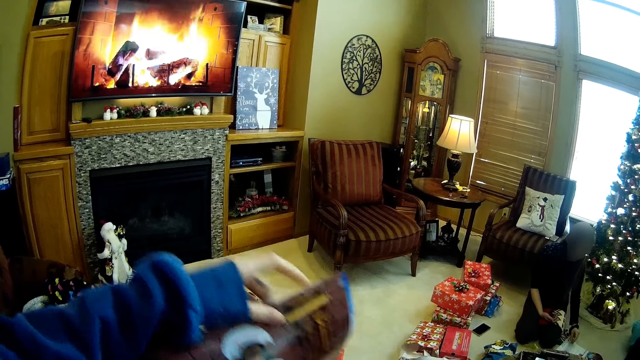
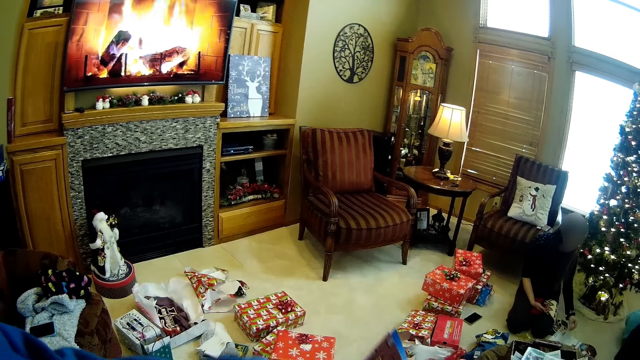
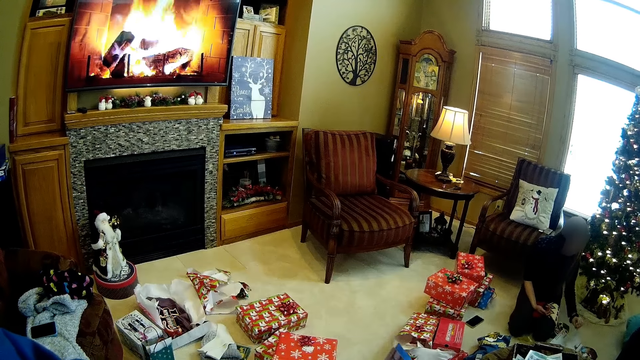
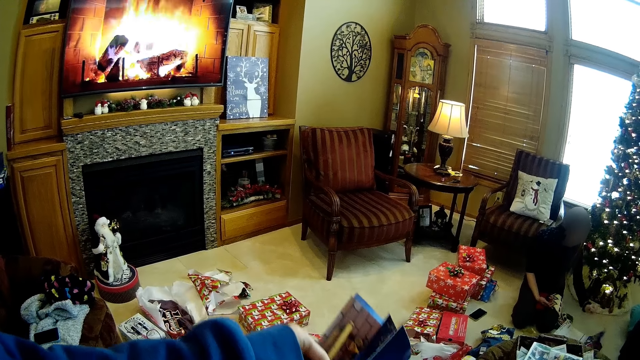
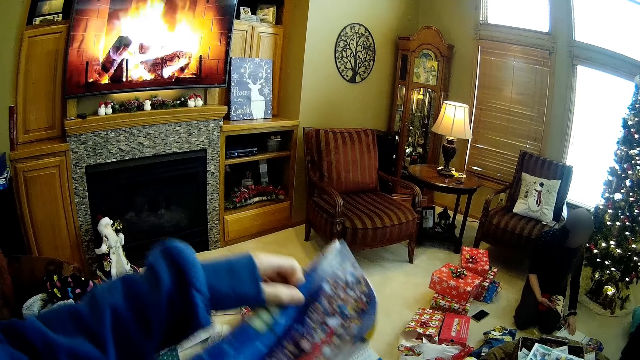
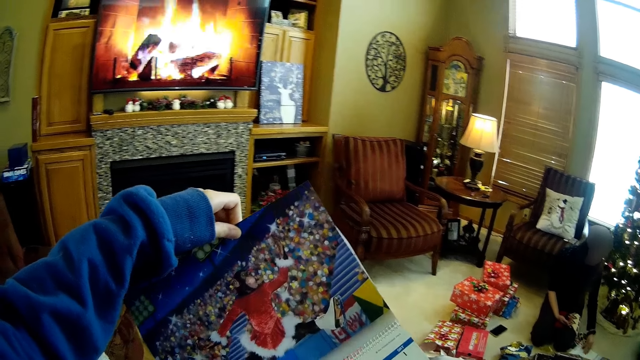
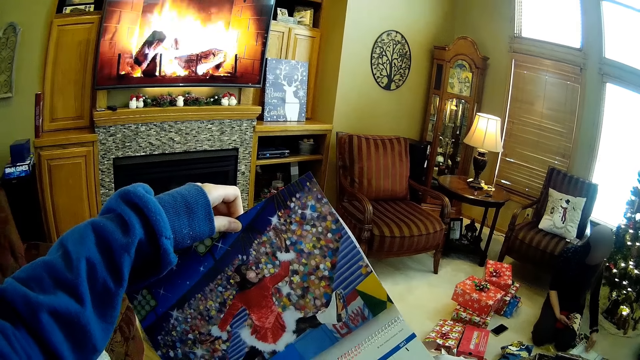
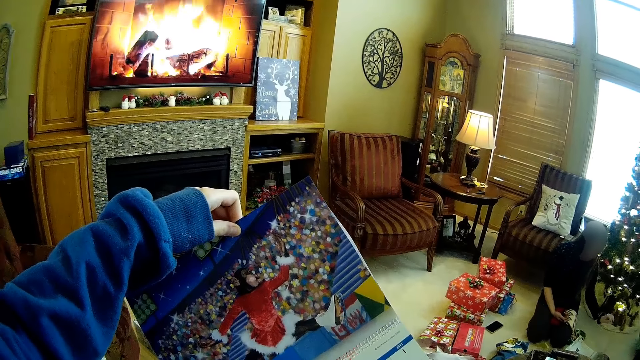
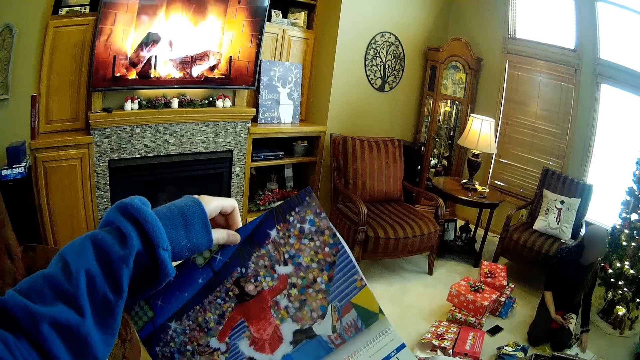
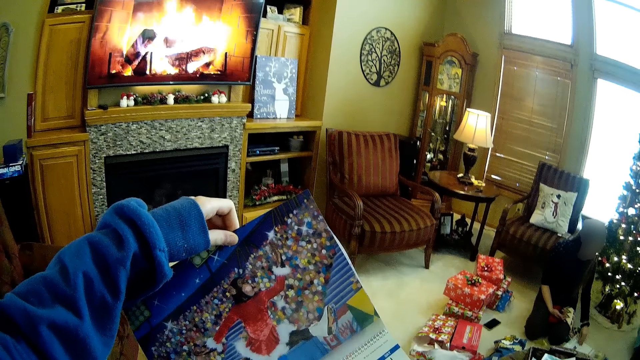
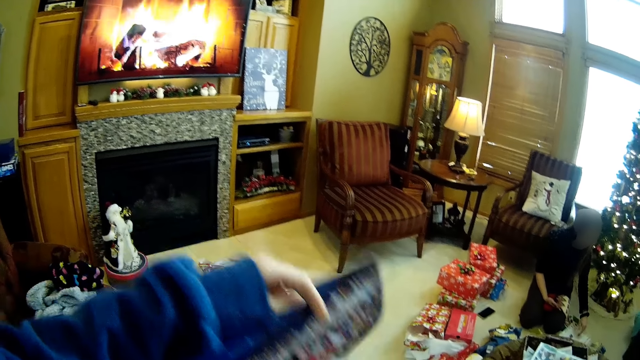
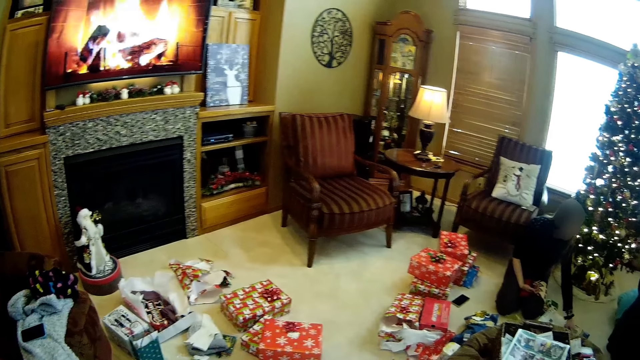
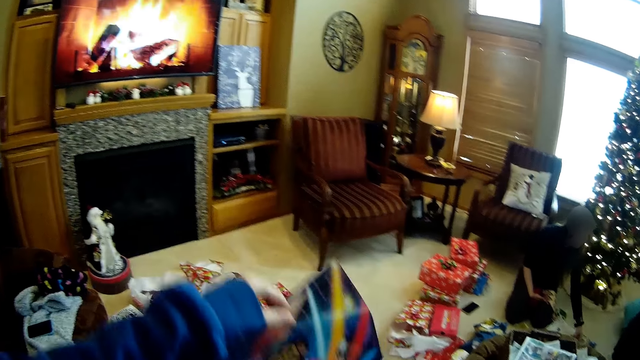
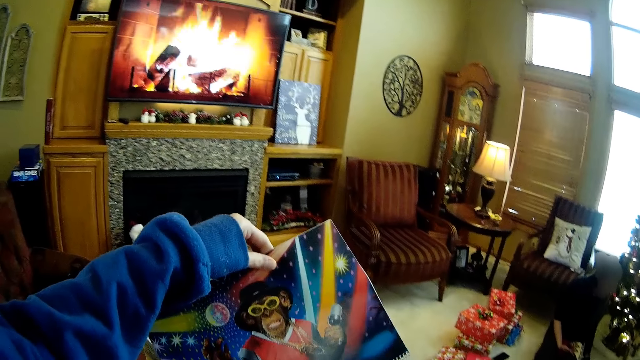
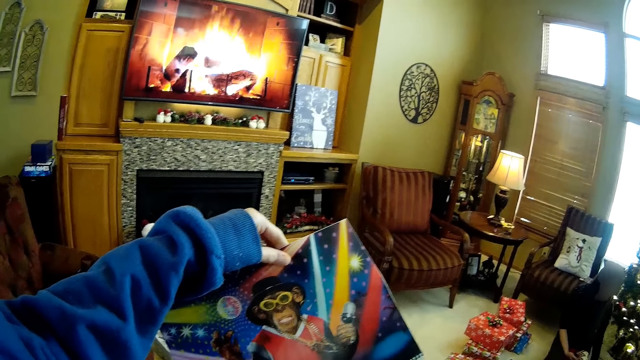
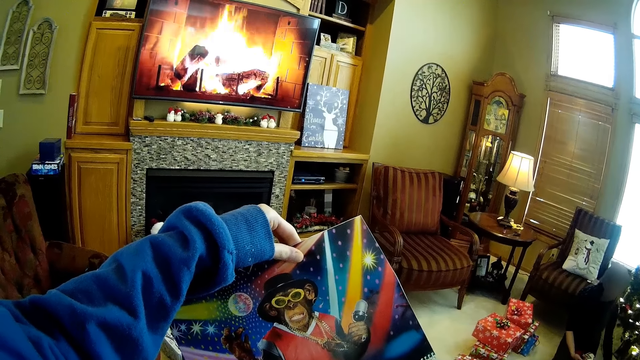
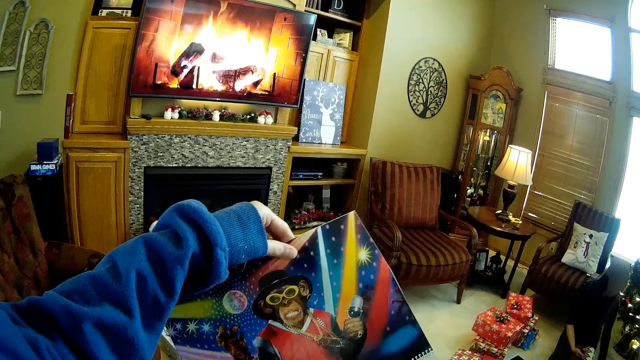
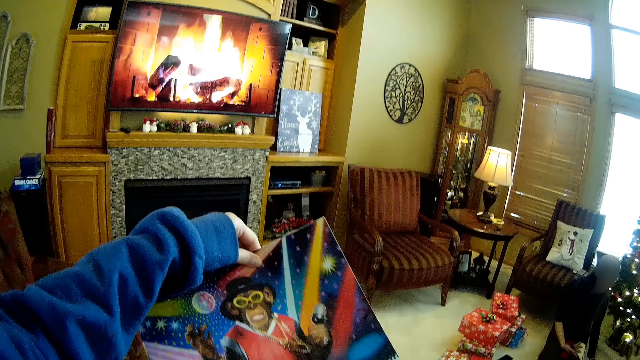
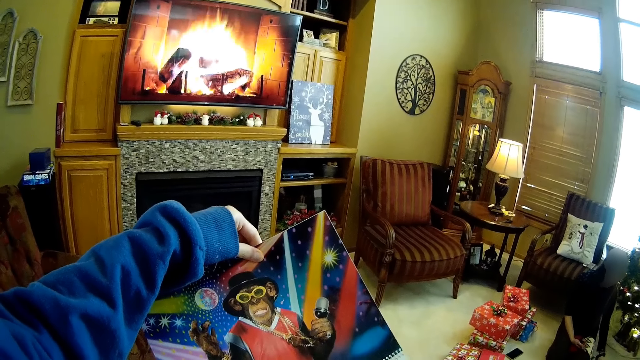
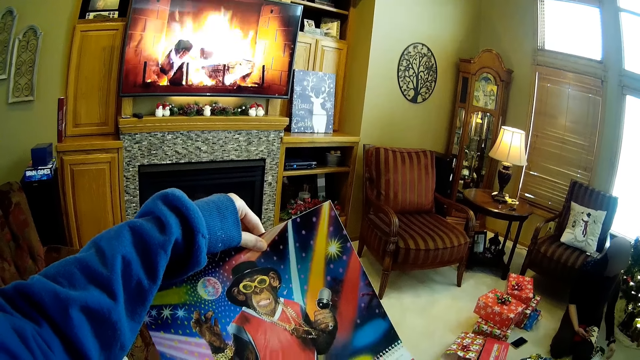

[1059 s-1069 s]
The camera wearer flips a page. They read the book. They flip a page. They read the book.

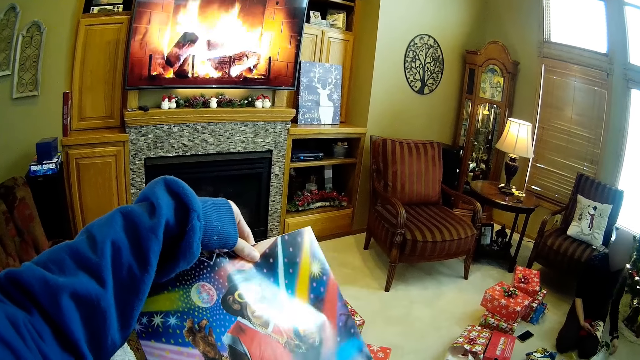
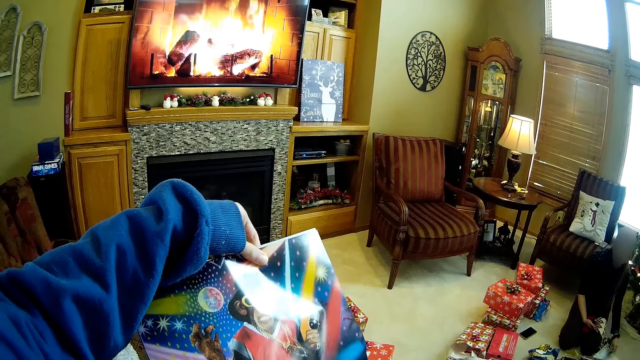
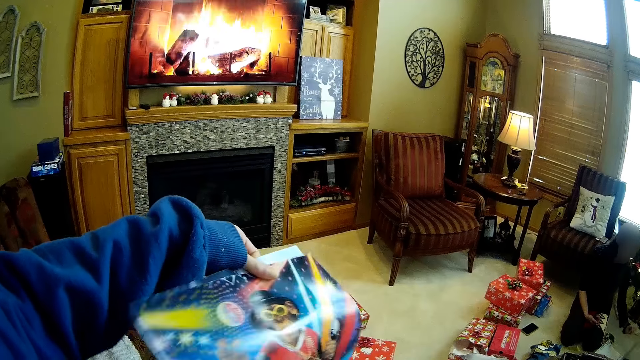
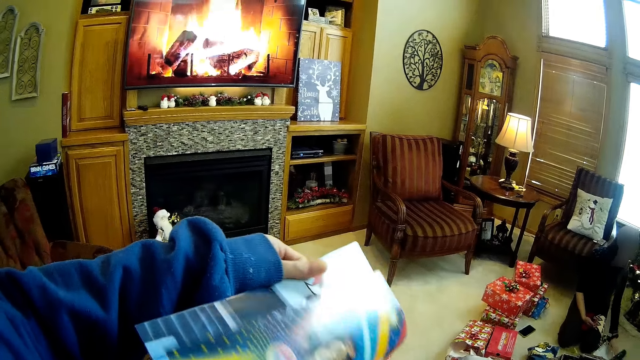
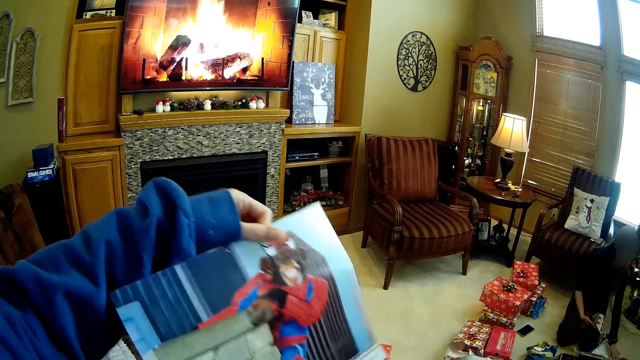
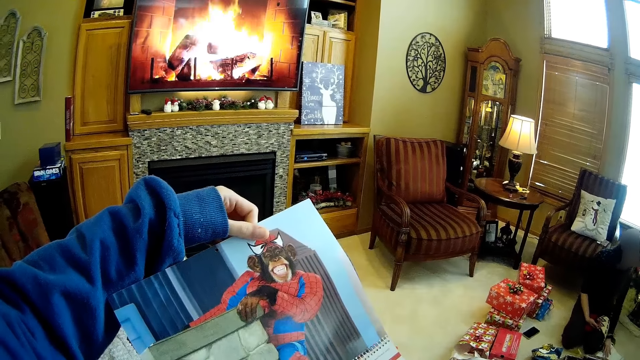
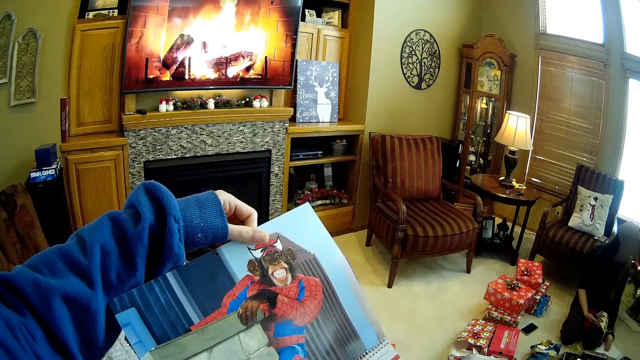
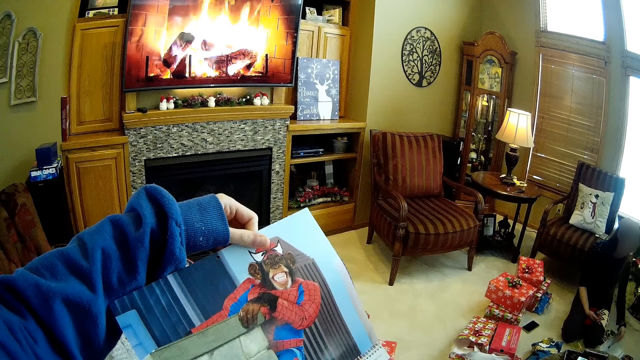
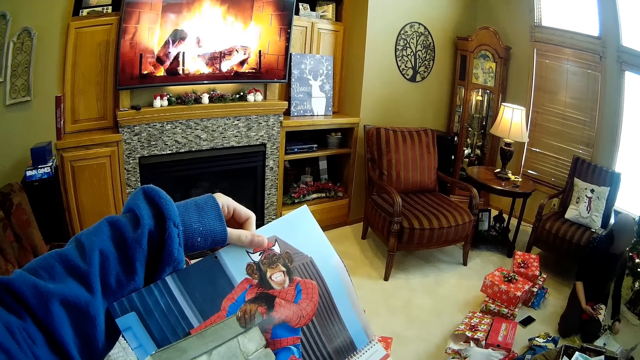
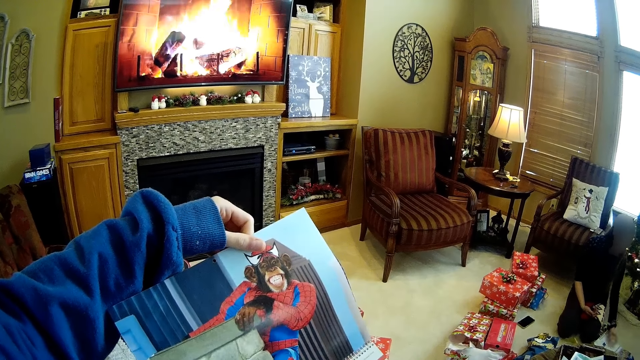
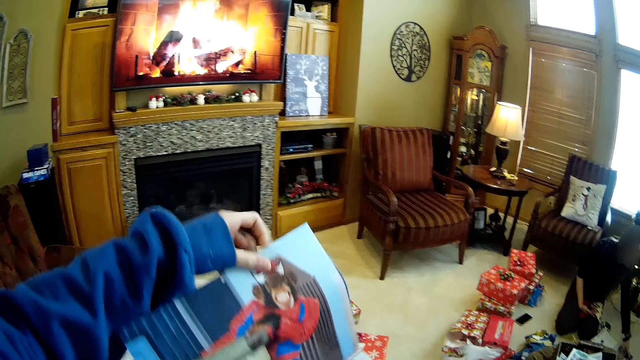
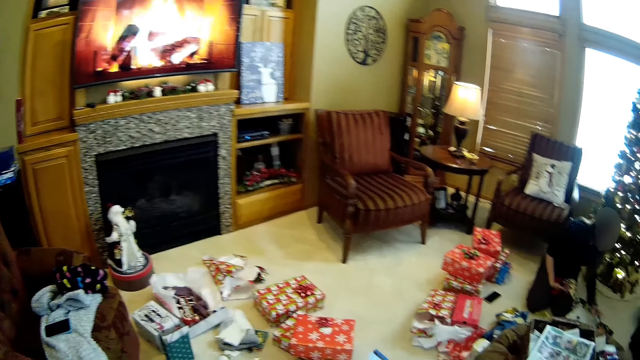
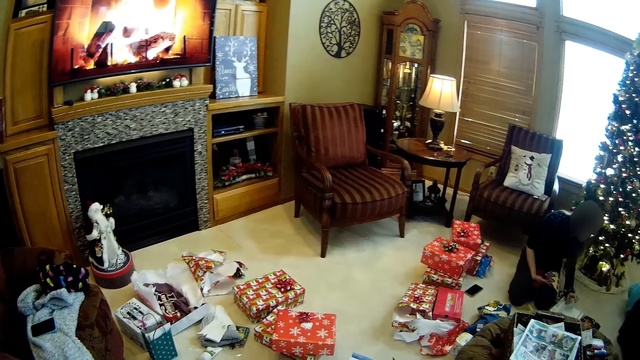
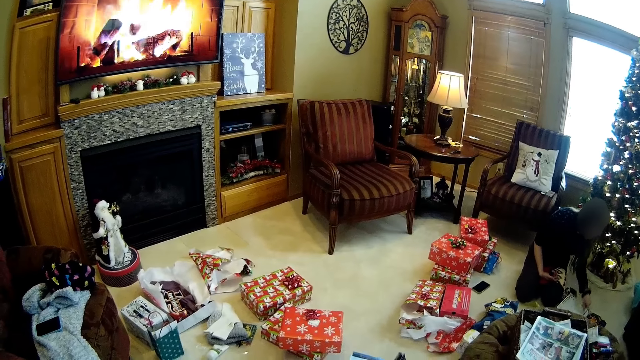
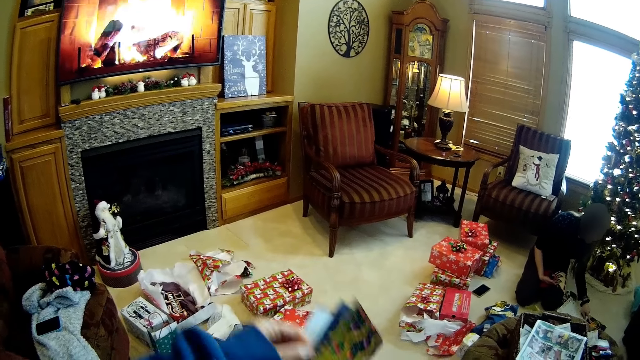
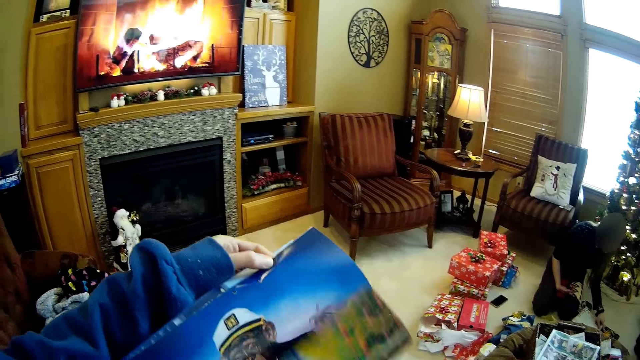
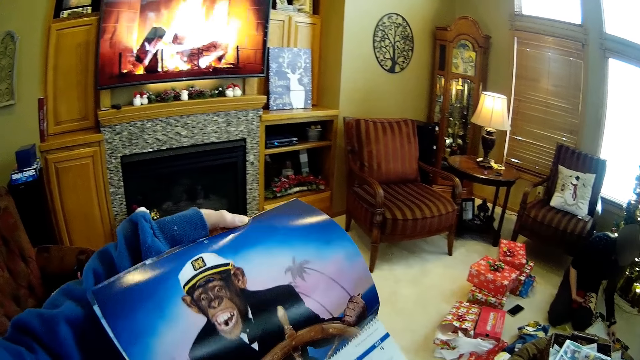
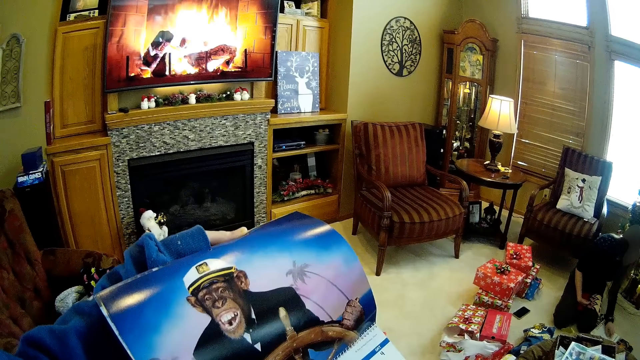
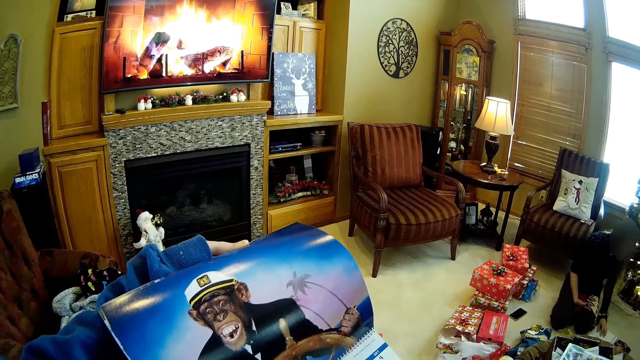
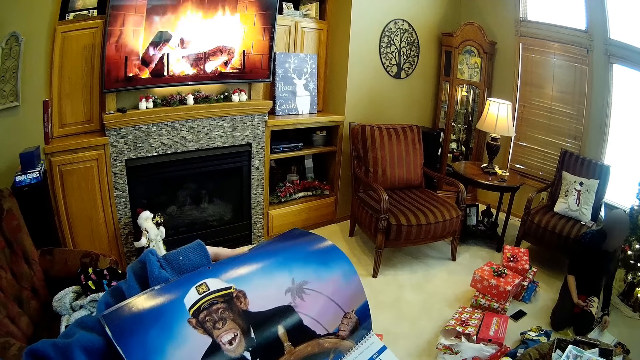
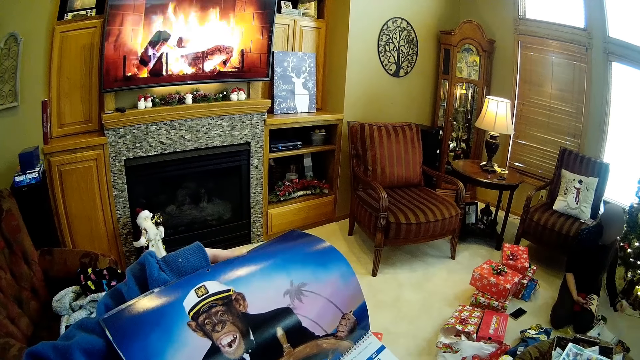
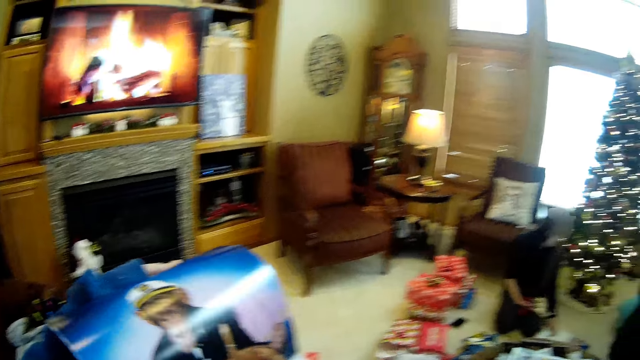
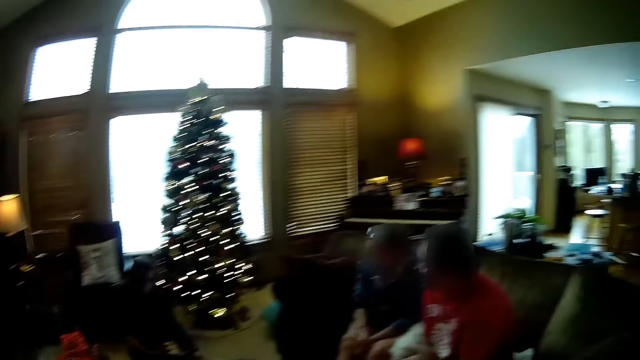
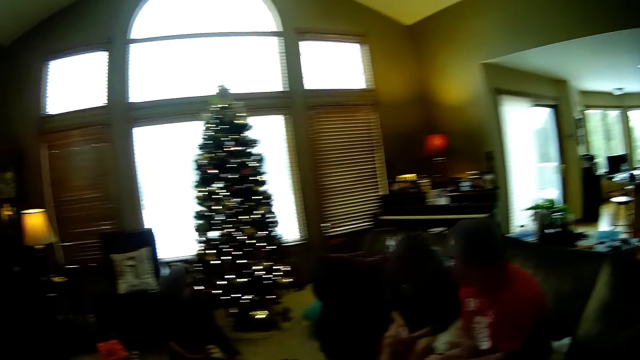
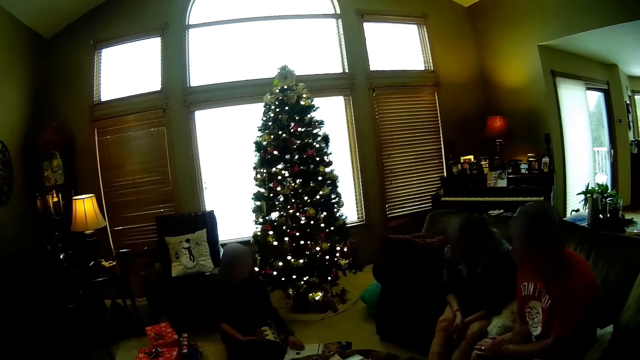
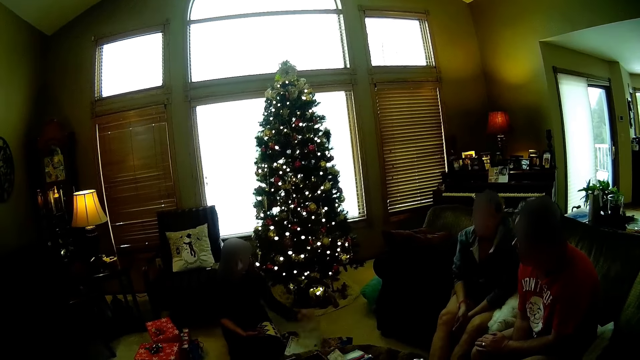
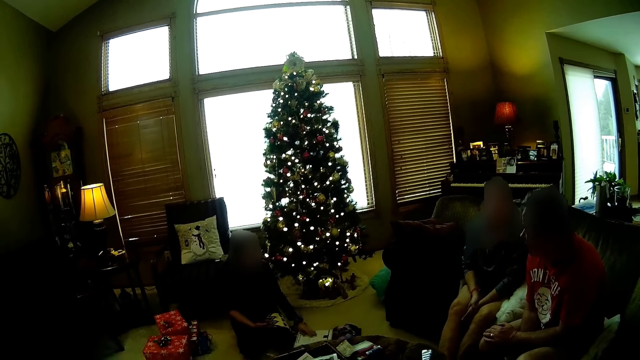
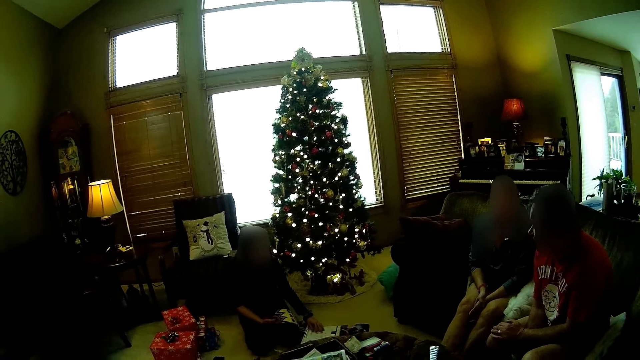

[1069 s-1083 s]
The camera wearer flips a page. They read the book. They flip a page. They read the book. They look around the house. The woman flips the pages of the book on the floor with her left hand.
